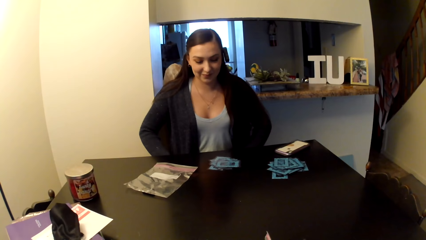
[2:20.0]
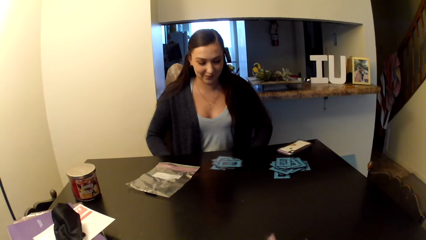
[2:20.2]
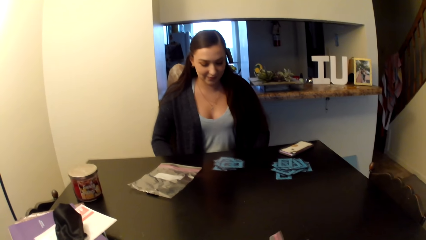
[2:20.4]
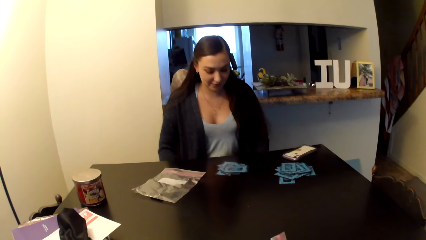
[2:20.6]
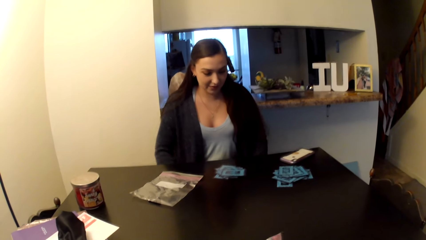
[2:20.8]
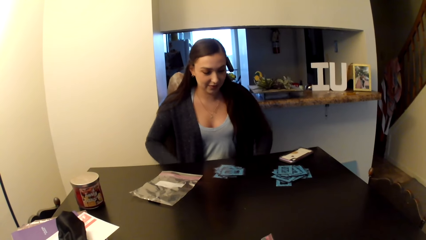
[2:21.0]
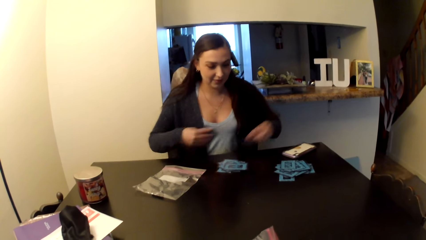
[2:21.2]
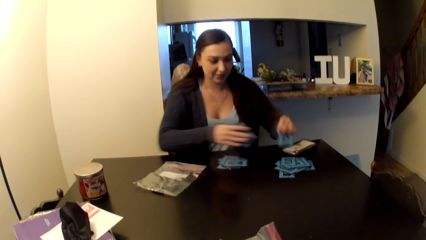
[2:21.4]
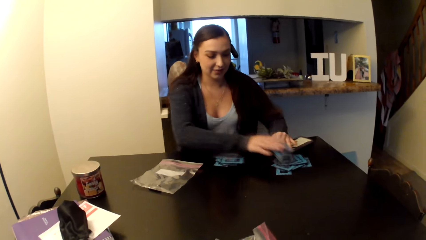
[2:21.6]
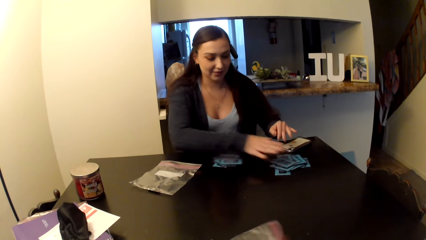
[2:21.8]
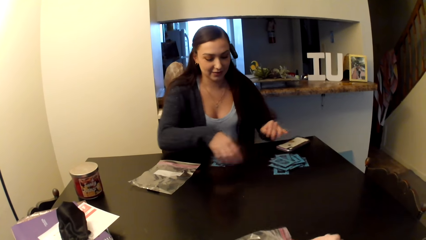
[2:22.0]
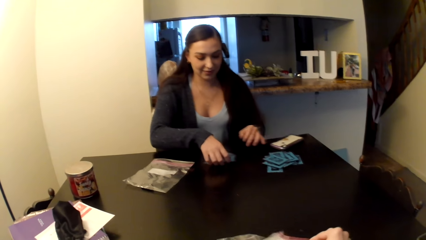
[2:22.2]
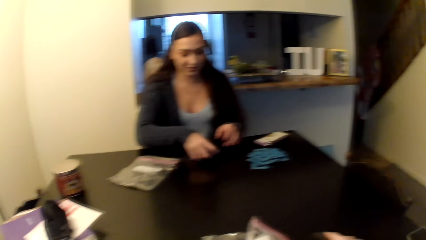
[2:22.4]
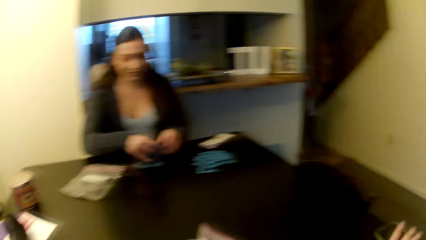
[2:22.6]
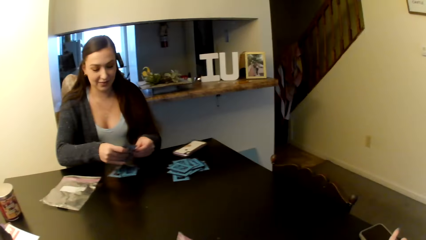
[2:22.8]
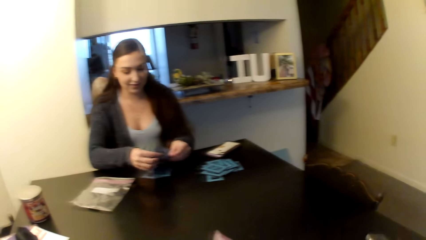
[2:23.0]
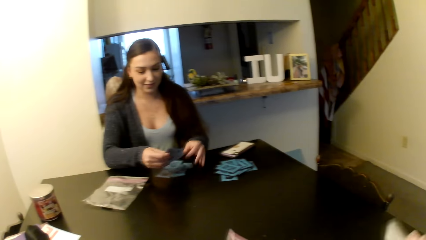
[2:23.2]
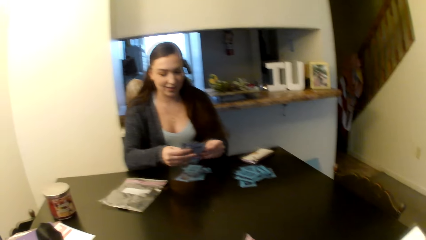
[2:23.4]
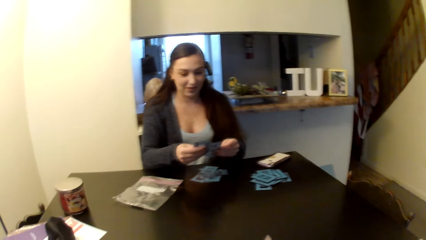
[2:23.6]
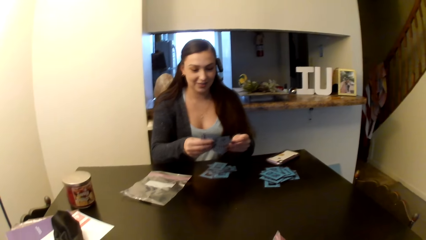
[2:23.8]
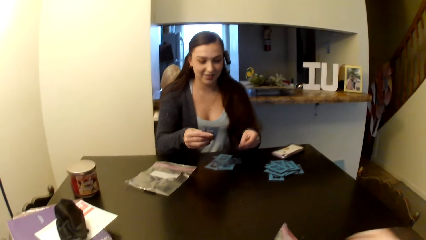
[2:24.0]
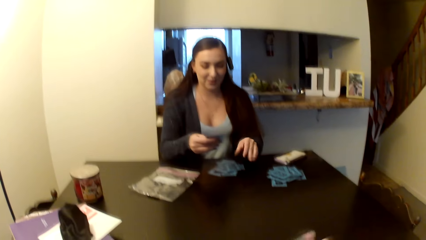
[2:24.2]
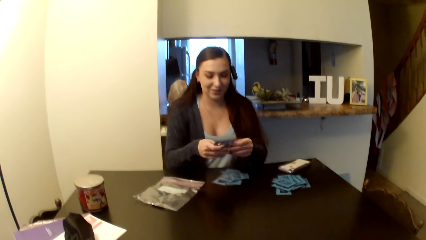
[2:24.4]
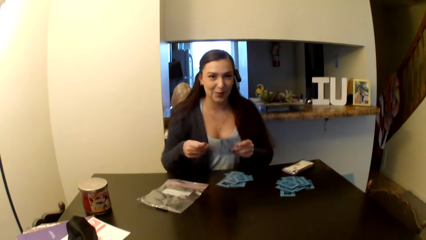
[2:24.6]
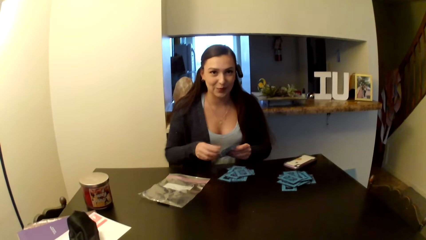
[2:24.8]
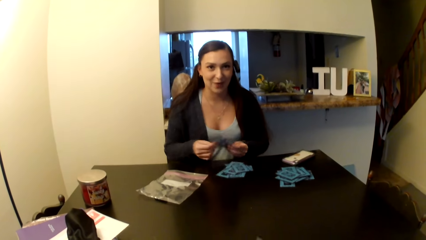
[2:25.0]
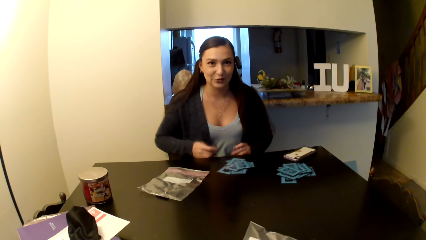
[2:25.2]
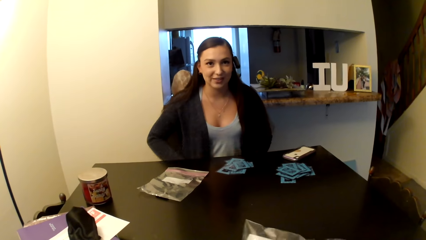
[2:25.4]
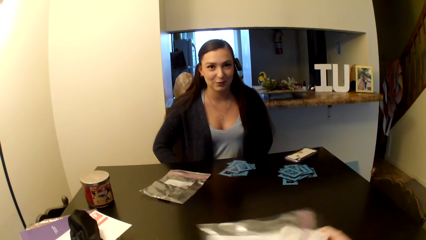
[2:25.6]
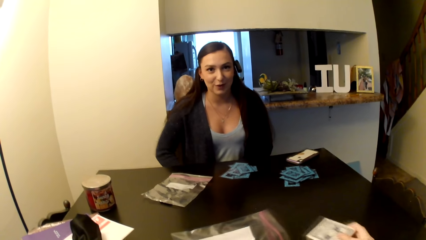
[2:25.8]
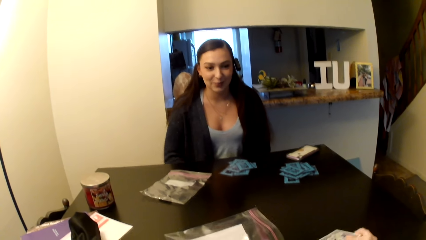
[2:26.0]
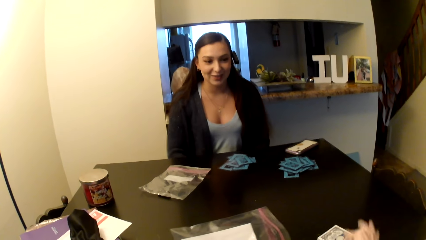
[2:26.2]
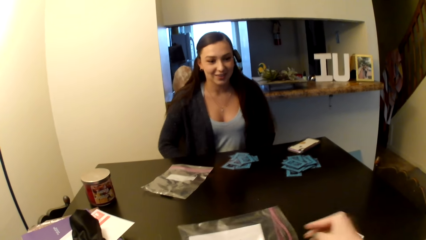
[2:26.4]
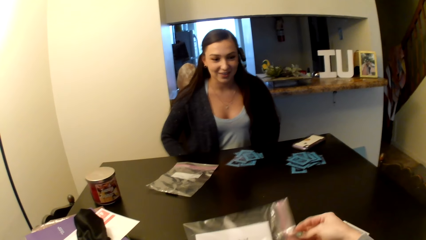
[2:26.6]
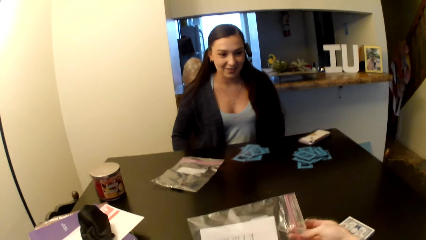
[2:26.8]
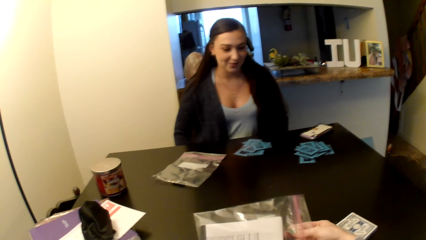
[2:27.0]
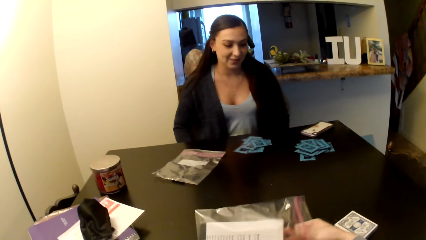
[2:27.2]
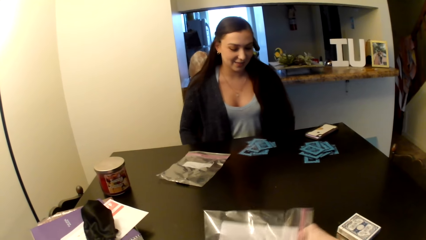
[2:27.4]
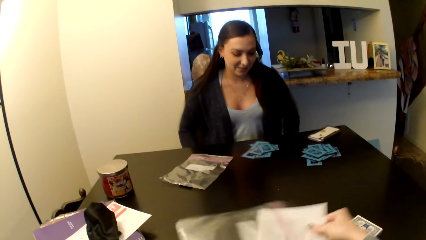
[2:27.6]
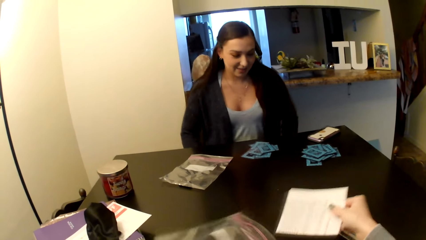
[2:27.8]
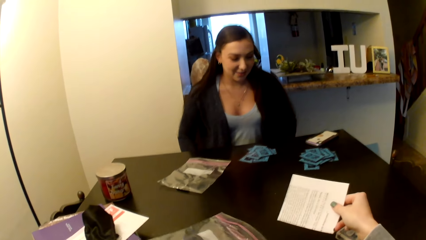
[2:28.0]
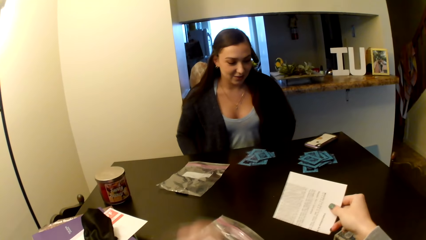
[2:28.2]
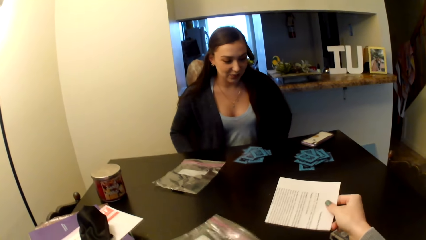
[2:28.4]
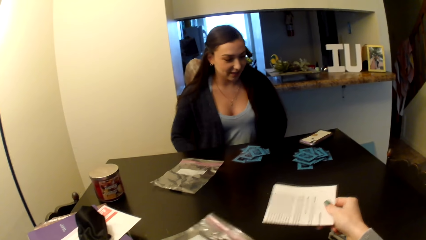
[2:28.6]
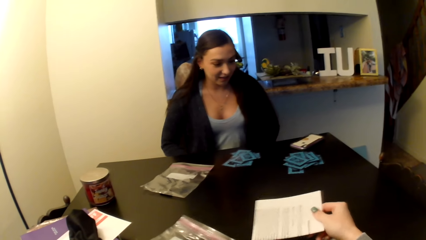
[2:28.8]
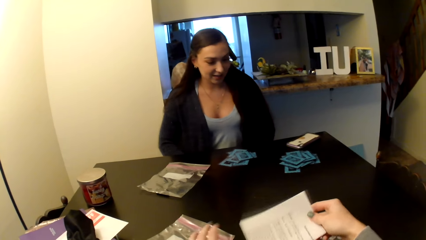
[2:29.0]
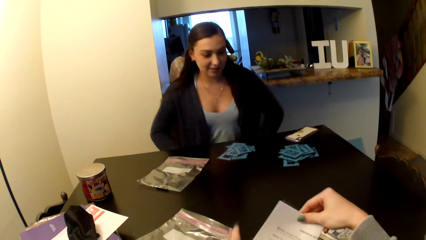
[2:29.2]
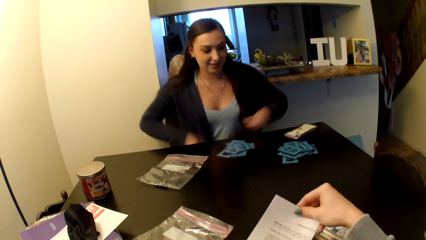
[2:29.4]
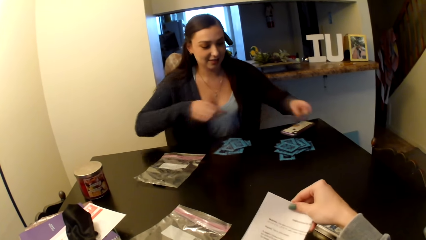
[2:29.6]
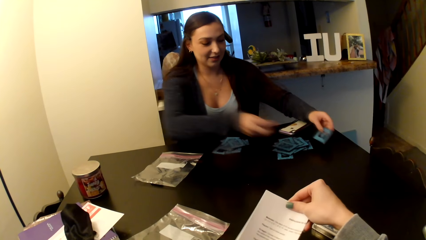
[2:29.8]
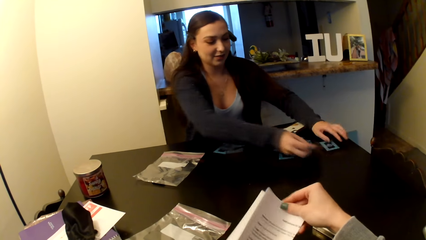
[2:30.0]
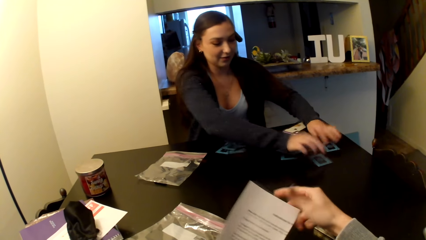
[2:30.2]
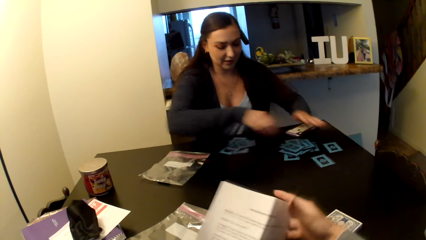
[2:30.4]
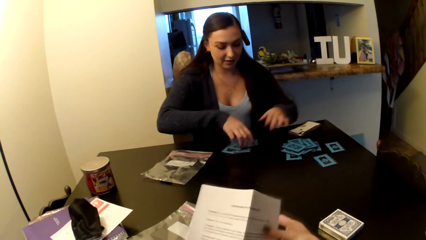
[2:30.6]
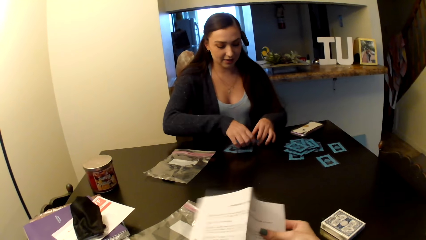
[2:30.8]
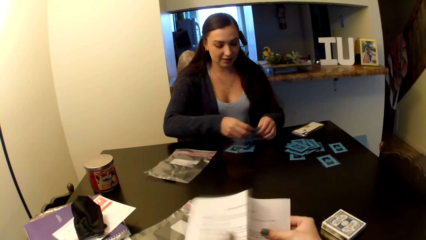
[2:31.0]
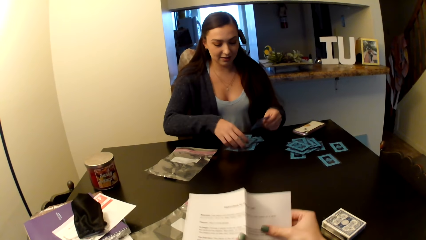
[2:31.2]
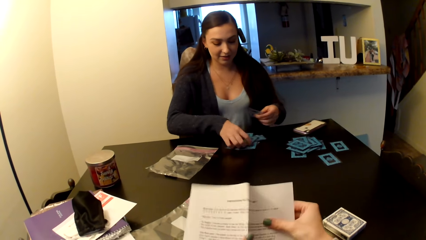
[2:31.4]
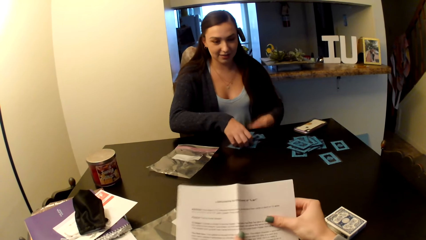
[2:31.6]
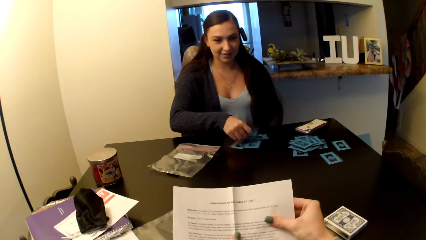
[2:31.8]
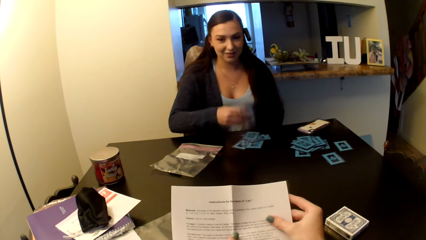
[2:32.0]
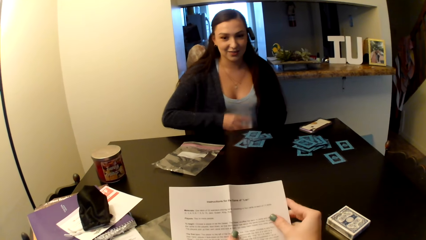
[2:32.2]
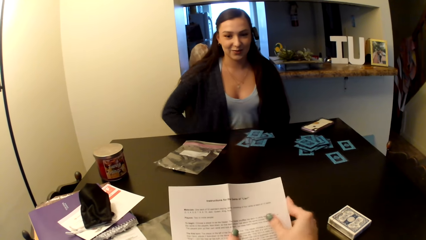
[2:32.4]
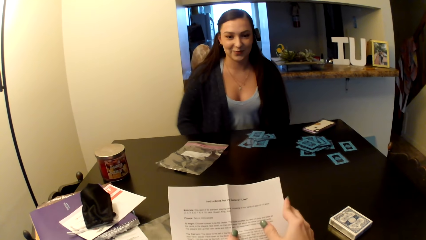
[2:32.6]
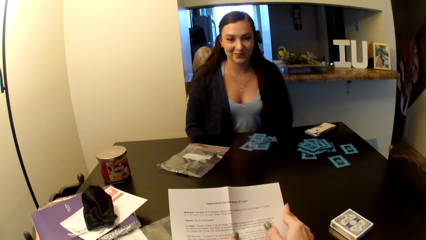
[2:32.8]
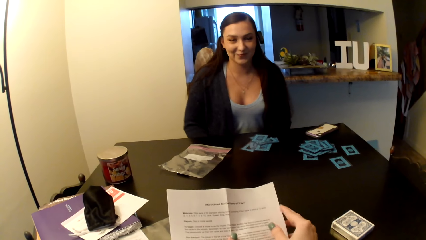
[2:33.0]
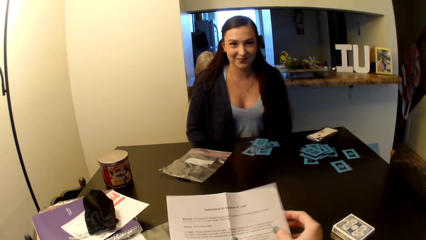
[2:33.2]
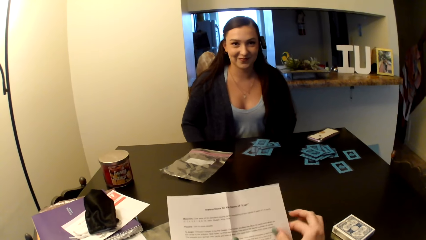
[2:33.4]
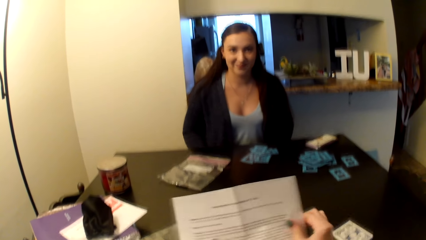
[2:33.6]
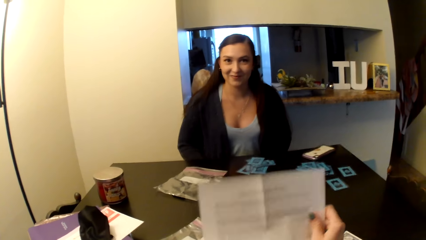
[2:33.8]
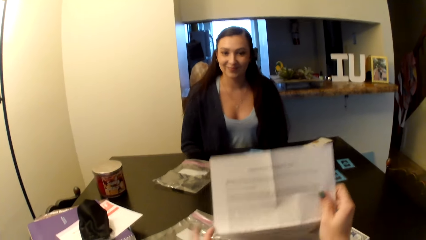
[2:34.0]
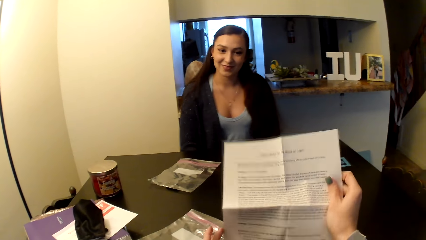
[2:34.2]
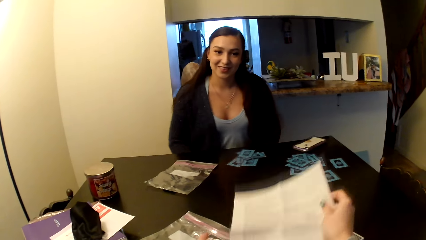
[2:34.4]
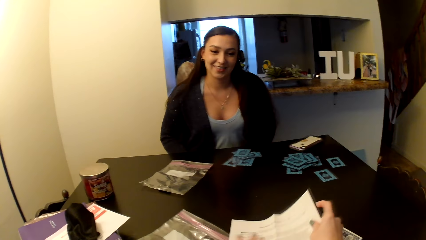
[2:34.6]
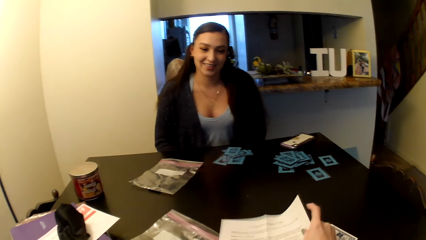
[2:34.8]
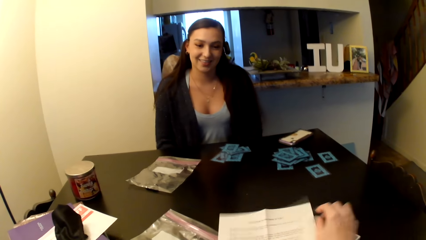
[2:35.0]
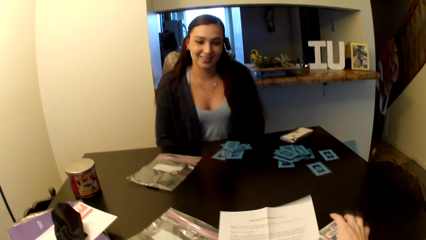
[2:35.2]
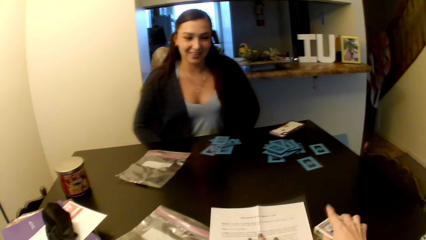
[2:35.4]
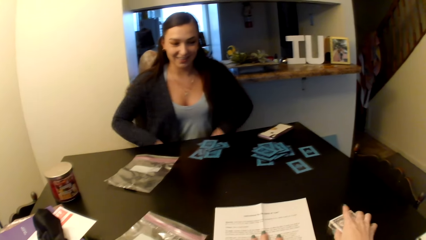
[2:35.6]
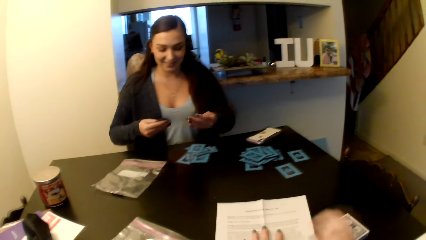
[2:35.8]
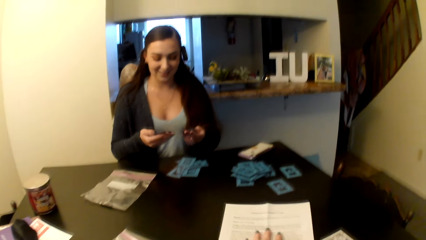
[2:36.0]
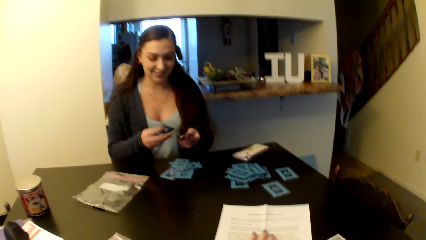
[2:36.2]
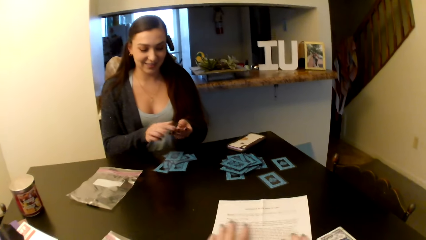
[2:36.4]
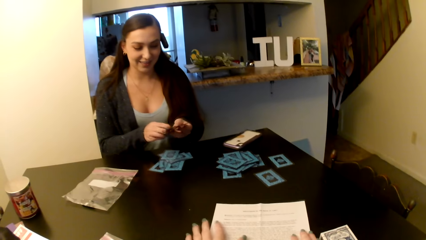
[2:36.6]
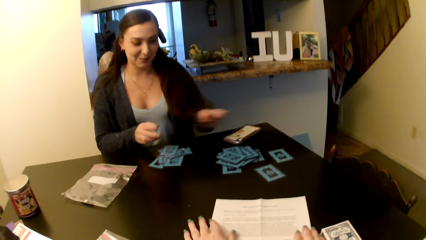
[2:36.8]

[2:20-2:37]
The camera wearer opens the sachet. A woman shuffles the cards. The camera wearer removes a packet of cards and a paper from the sachet. They unfold the paper, read the paper and place the paper on the table.
